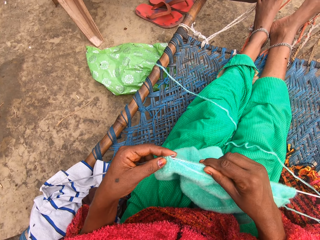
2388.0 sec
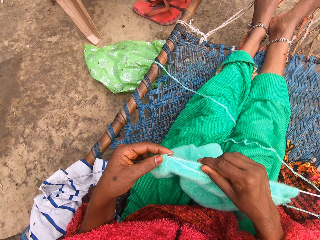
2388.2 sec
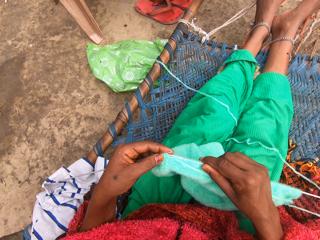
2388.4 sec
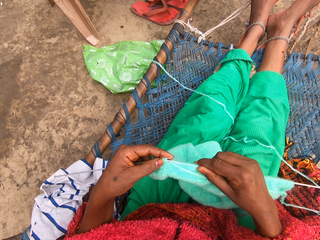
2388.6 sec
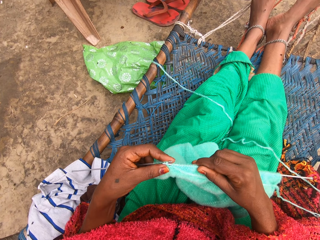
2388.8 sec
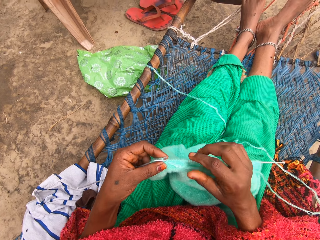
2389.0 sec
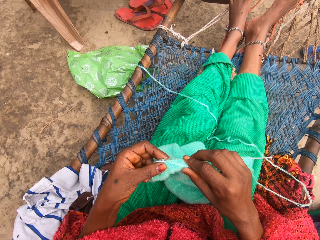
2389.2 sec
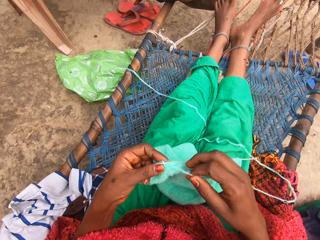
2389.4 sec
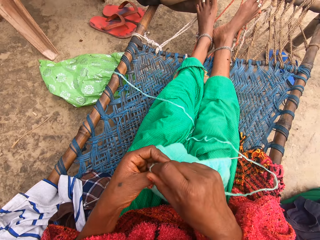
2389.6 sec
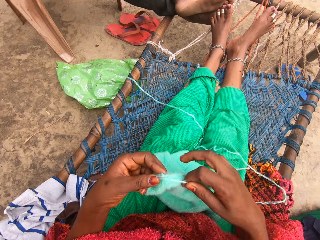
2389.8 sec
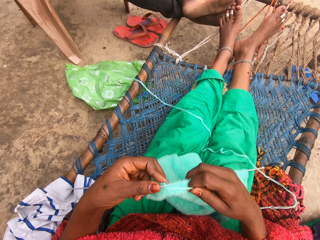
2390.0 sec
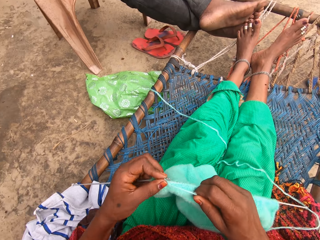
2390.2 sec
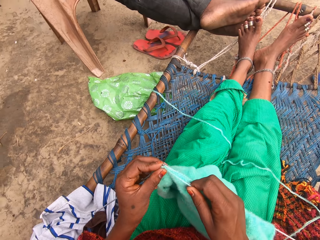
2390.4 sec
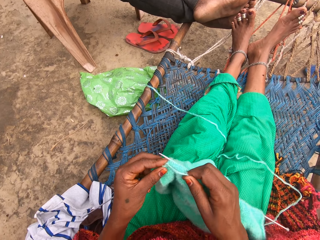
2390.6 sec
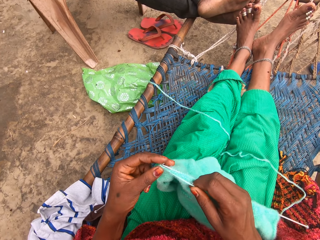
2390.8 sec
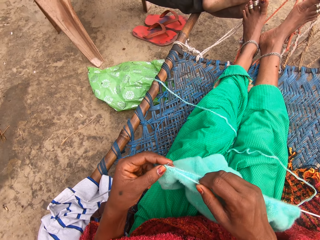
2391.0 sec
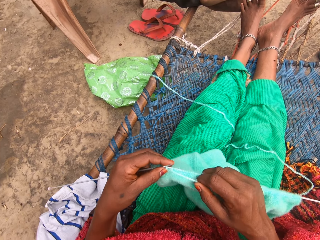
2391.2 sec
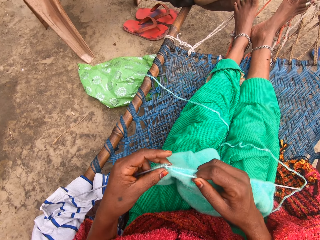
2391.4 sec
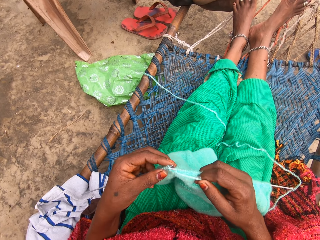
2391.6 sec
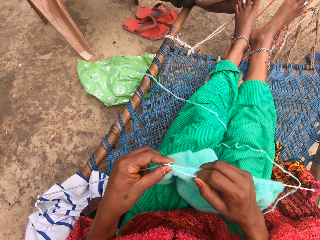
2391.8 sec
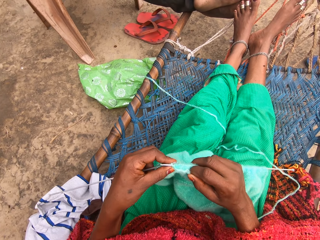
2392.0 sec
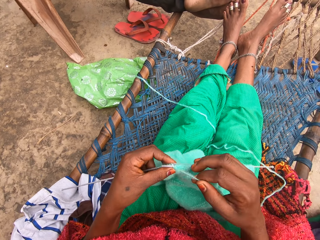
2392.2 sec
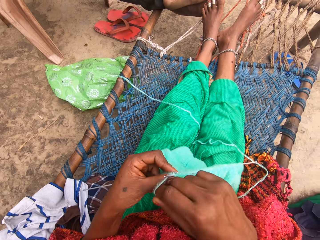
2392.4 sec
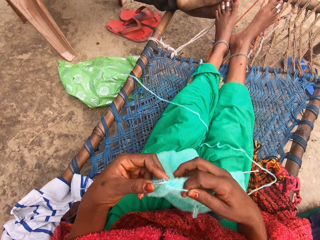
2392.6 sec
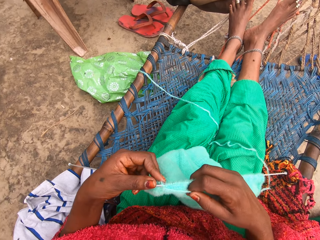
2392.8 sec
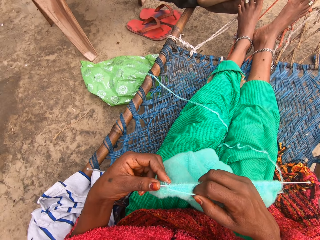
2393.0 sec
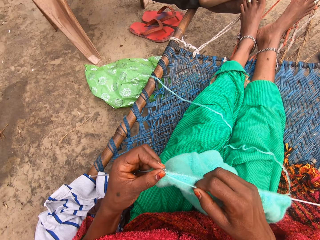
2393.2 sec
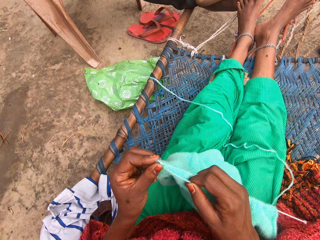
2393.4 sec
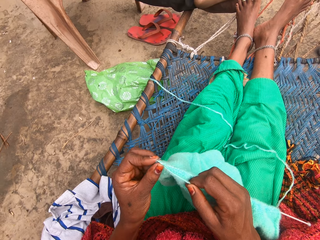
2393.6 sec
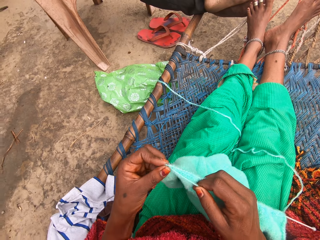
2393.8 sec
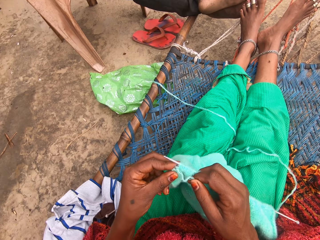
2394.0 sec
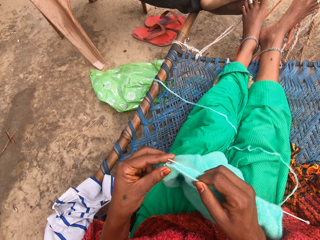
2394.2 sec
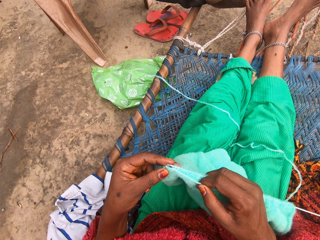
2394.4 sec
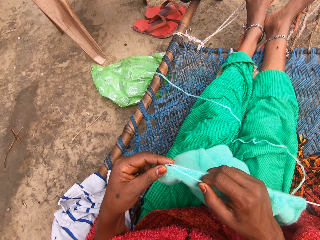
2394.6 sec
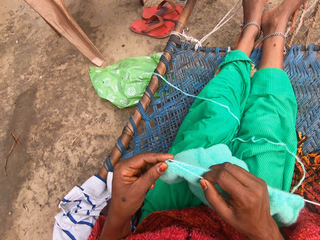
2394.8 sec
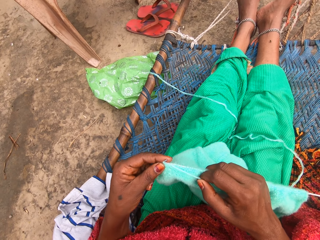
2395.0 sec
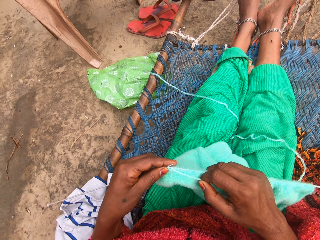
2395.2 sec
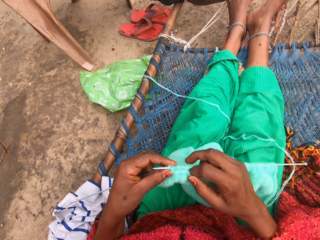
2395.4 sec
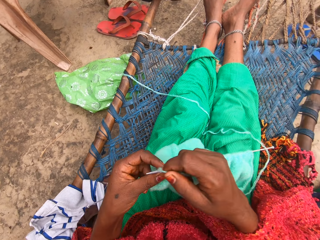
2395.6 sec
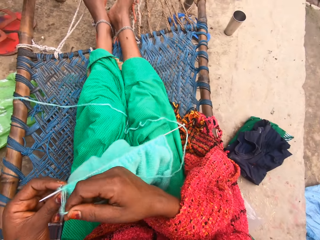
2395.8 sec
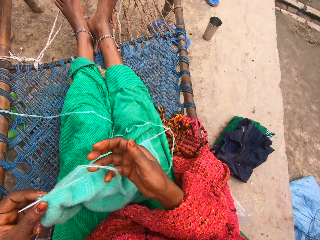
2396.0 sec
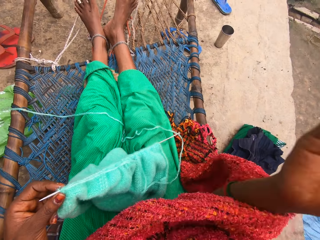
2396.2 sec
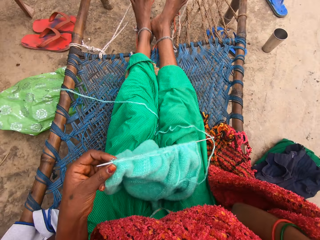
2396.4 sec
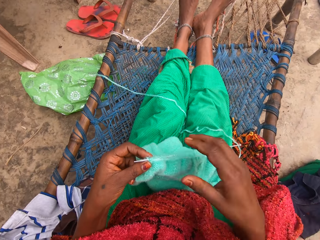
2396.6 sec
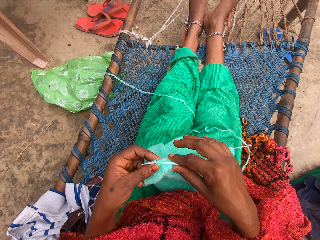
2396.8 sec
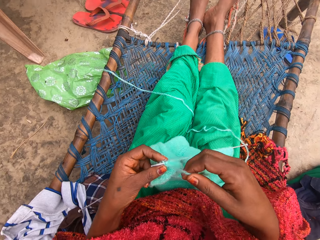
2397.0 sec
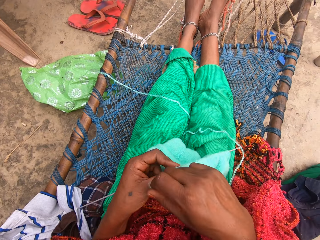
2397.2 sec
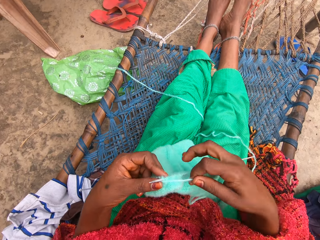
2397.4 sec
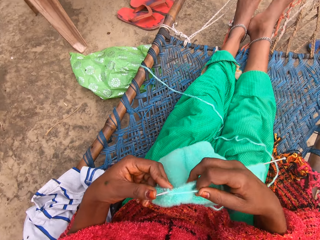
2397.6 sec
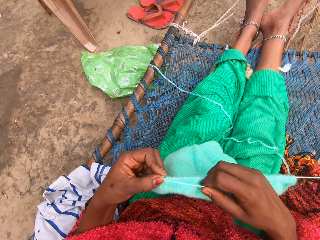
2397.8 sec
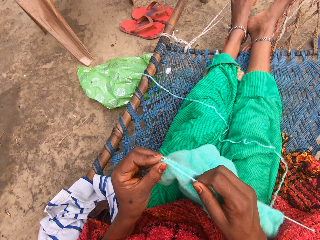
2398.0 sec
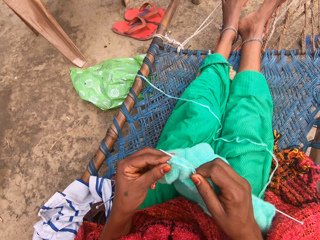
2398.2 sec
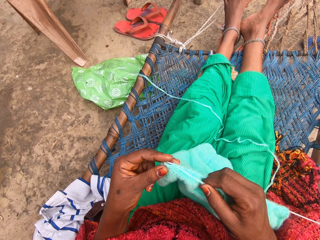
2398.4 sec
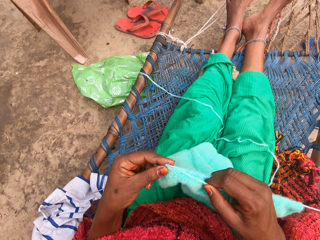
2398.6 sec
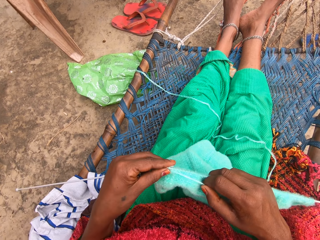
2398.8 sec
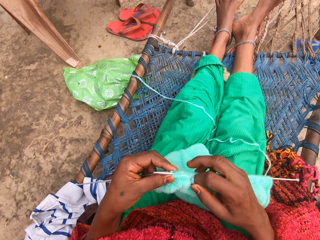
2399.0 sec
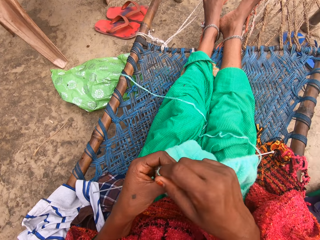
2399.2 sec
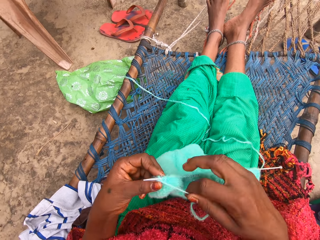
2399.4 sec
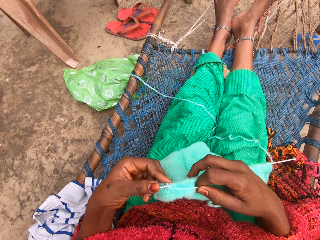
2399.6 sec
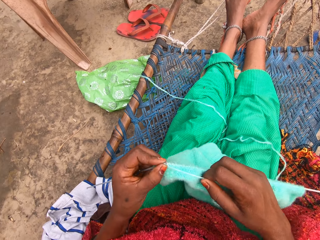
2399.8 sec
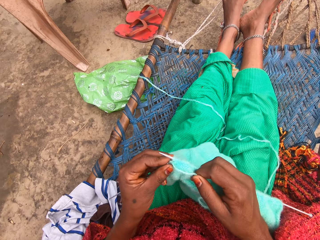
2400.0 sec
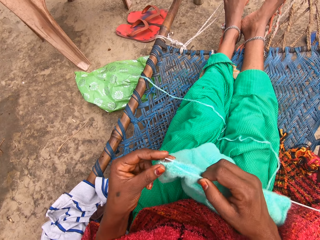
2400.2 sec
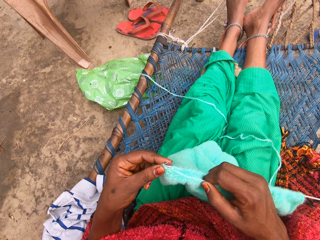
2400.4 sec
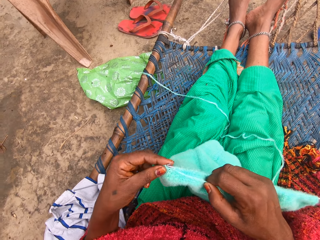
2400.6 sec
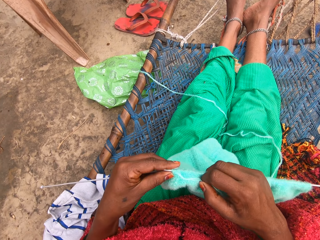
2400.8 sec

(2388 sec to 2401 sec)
The camera wearer flaps her right hand over her ear. She knits with the yarn and knitting pins.

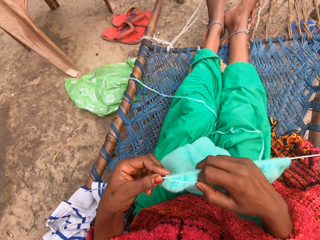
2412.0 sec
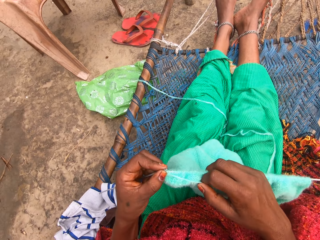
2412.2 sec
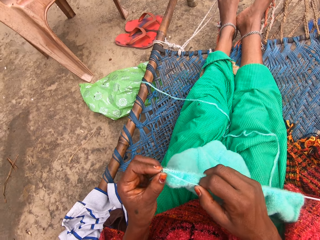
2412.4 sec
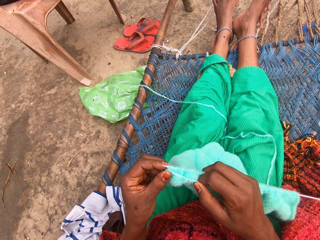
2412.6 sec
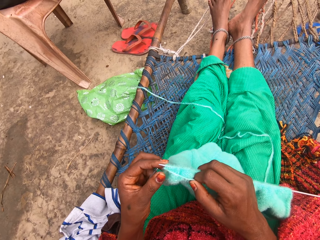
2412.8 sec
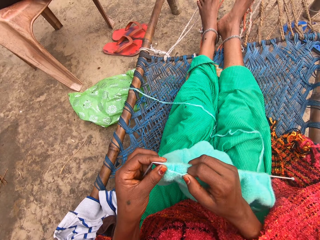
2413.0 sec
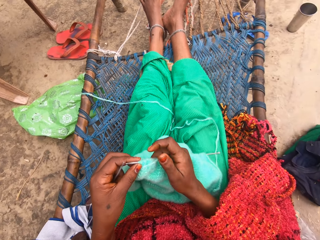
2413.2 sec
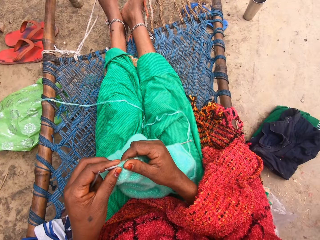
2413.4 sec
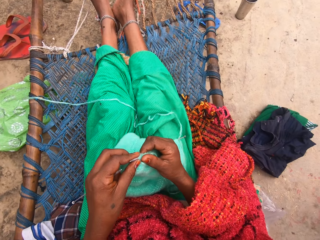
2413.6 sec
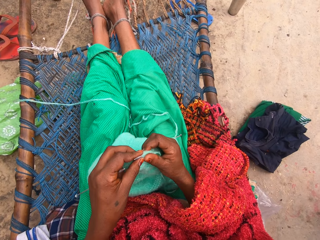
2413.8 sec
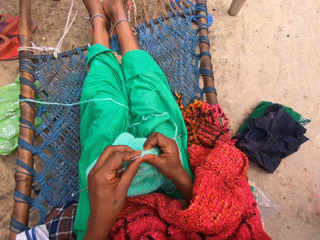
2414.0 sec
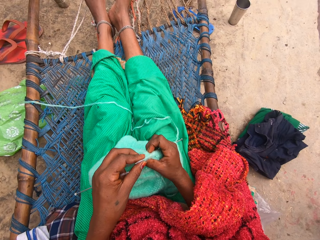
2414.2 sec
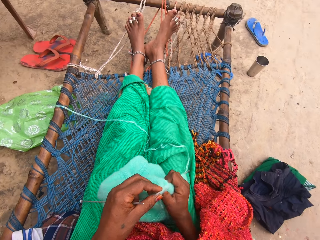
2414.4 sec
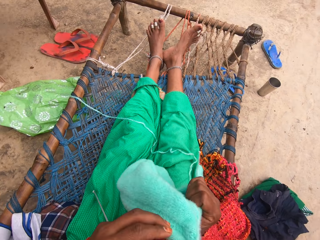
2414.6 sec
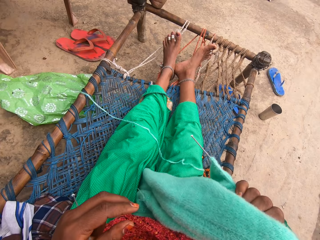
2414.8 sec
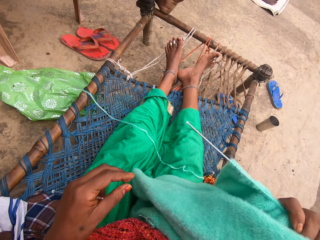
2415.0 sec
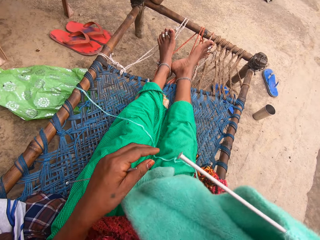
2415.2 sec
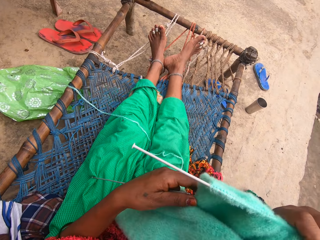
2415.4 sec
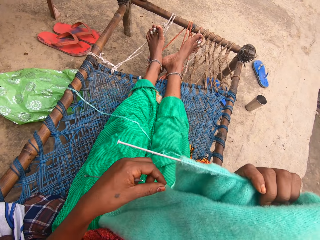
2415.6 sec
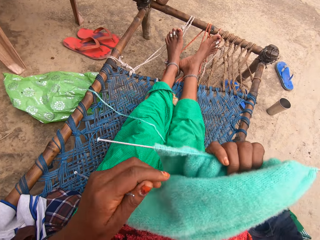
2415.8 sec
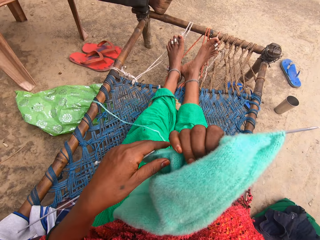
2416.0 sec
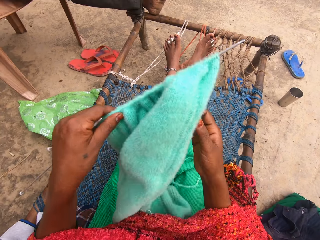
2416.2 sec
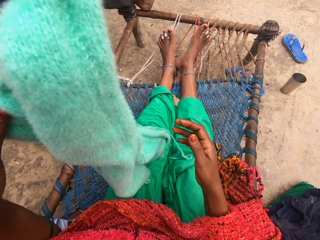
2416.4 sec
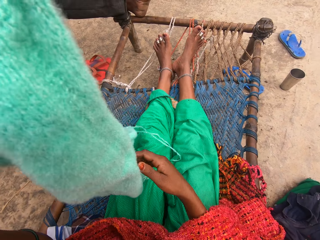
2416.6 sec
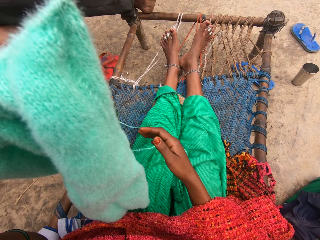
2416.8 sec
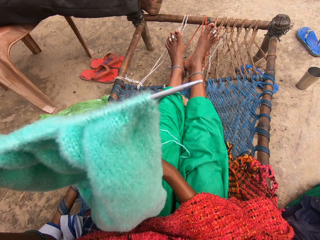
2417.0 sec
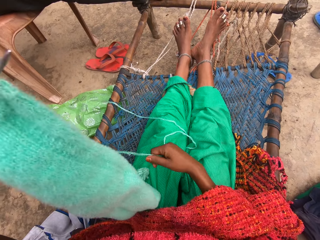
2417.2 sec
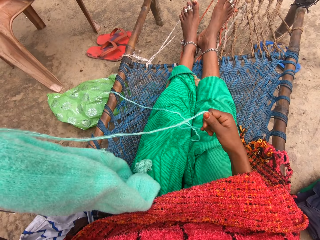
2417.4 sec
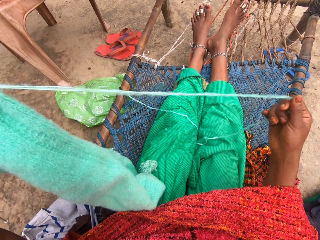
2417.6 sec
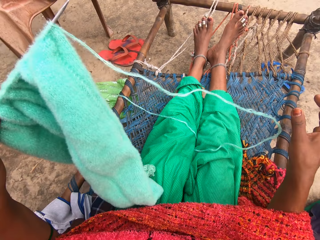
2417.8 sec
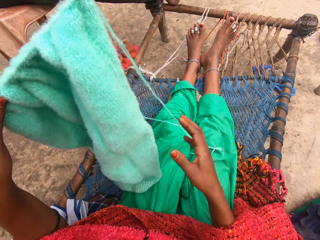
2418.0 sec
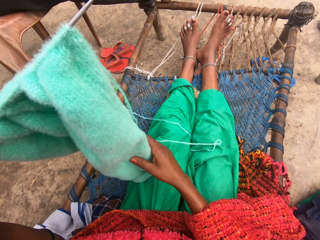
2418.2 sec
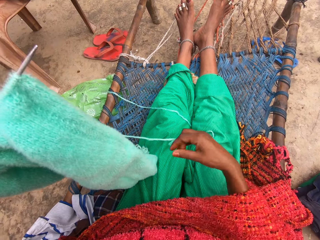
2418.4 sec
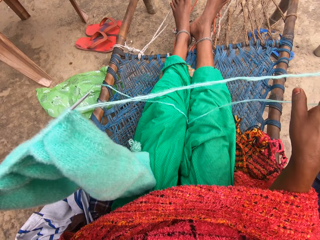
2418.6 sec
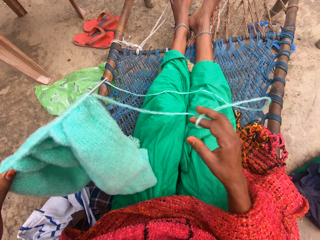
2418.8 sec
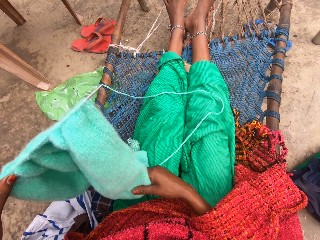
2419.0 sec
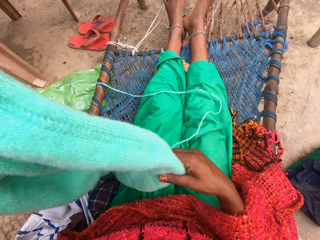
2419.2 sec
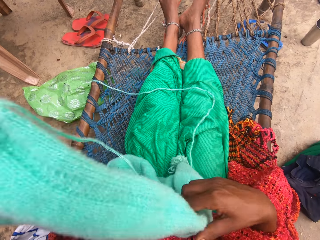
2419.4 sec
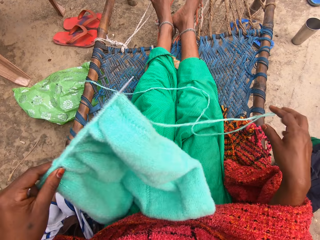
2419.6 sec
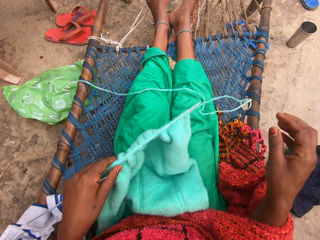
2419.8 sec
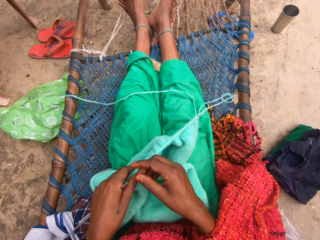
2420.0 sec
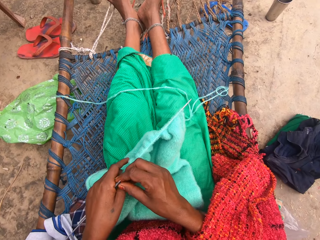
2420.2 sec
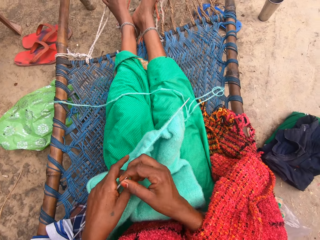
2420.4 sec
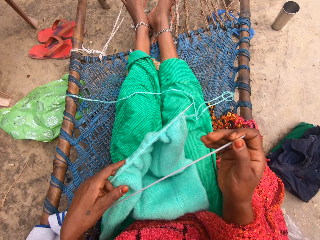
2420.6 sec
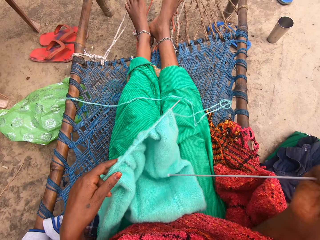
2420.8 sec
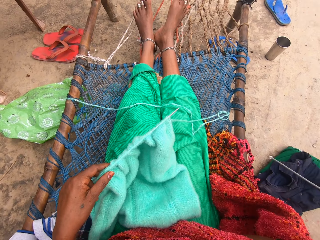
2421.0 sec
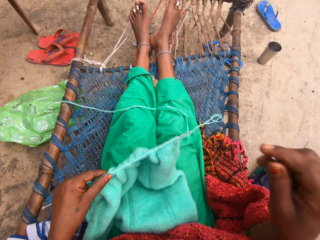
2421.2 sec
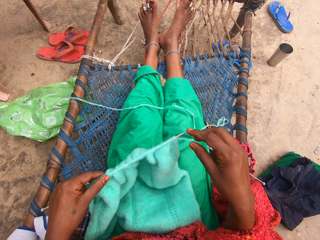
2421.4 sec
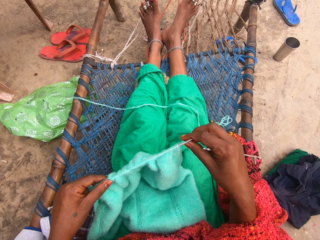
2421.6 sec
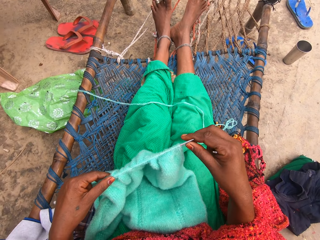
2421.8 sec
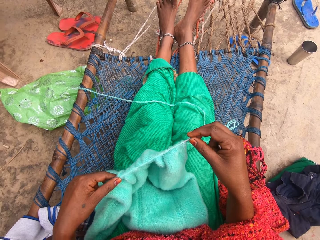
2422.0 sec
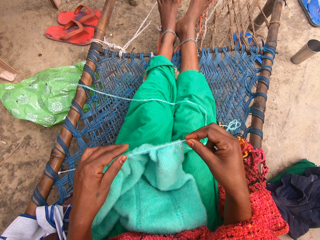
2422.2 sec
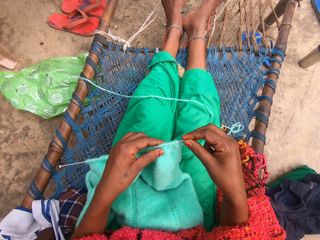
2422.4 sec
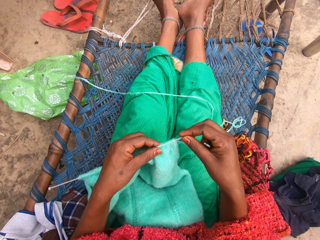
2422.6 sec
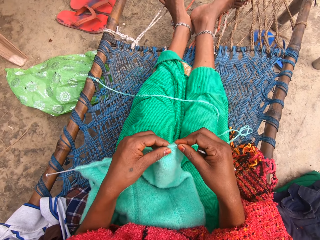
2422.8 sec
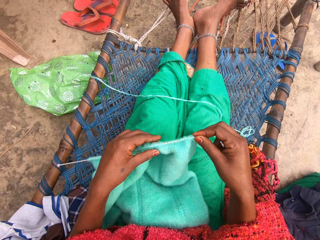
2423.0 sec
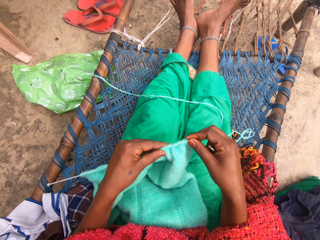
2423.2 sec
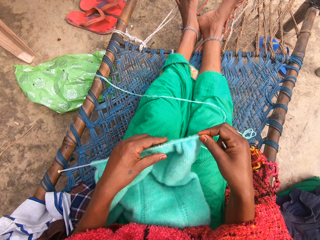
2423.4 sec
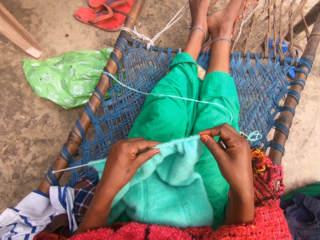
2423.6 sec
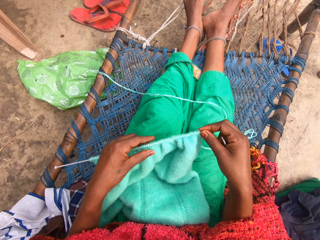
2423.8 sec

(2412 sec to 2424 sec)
The camera wearer adjusts the knit on the knitting pin in her right hand. She flips the knit with her right hand. She collects the knit from her right hand with her left hand. She adjusts the yarn with her right hand. She pulls the thread with a hand. She collects the knitting pin in her left hand with her right hand. She holds the crochet hook. She adjusts the knit on the knitting pin in her left hand.
